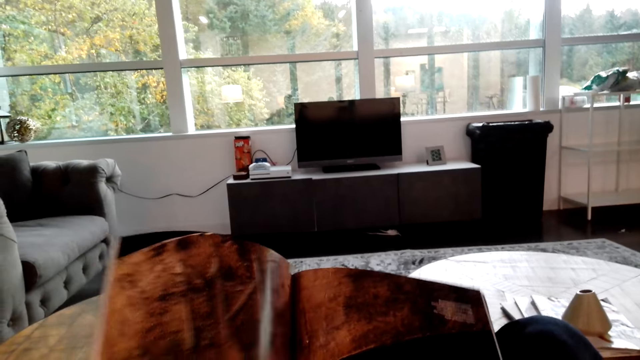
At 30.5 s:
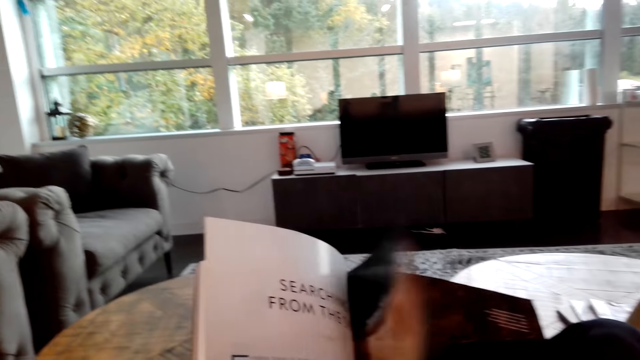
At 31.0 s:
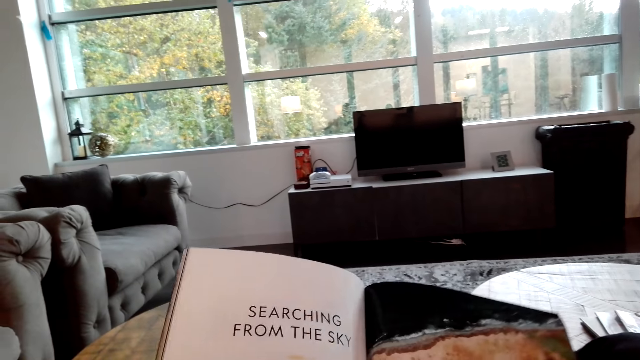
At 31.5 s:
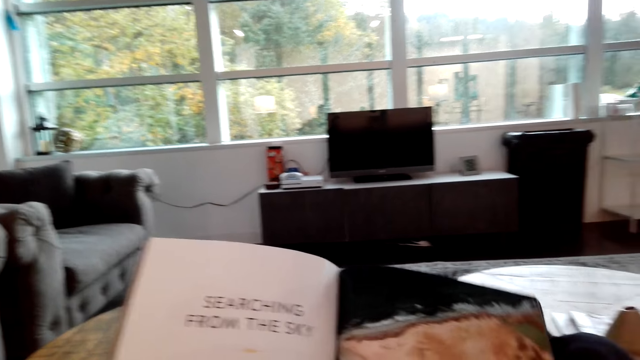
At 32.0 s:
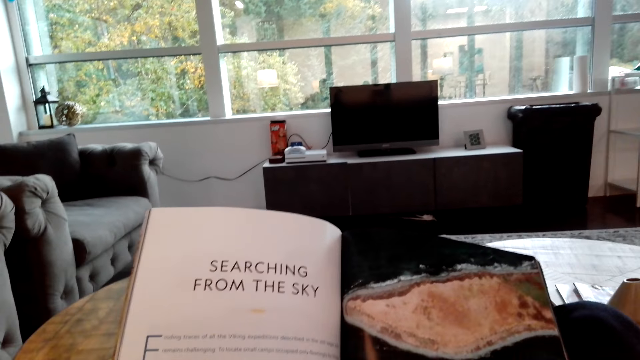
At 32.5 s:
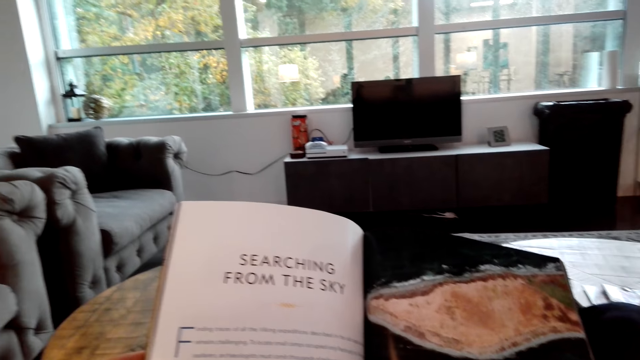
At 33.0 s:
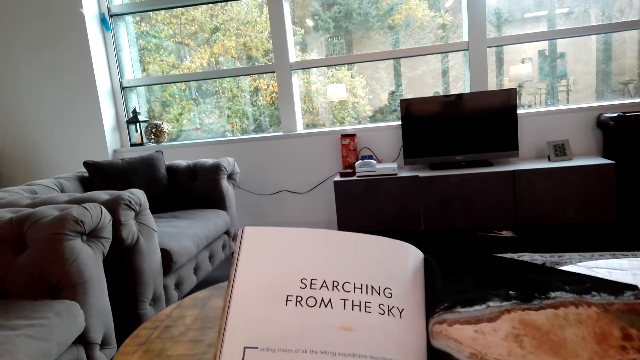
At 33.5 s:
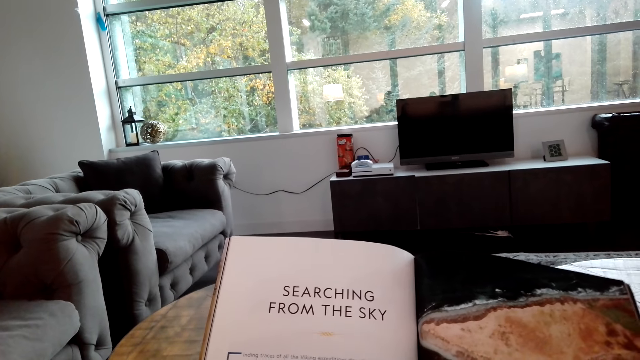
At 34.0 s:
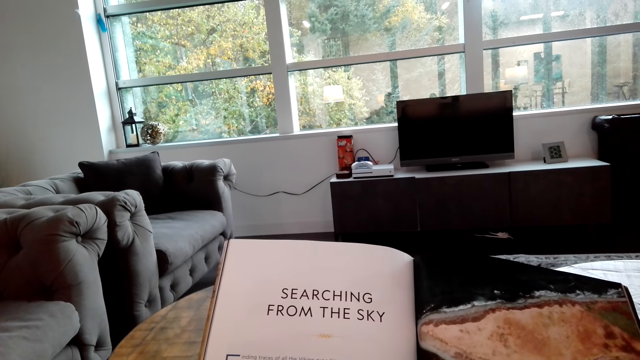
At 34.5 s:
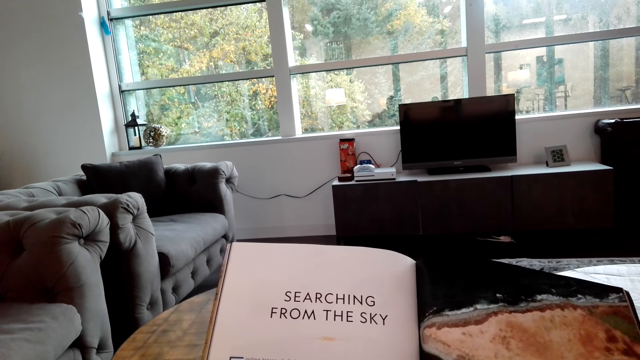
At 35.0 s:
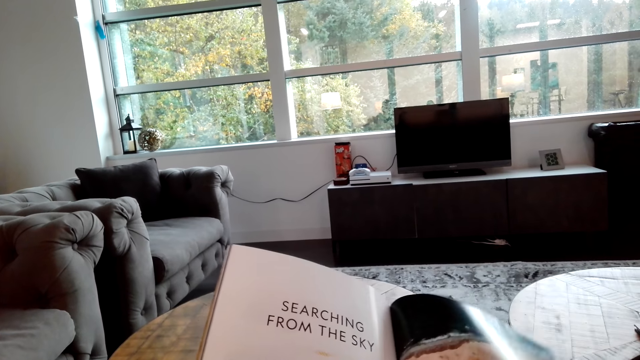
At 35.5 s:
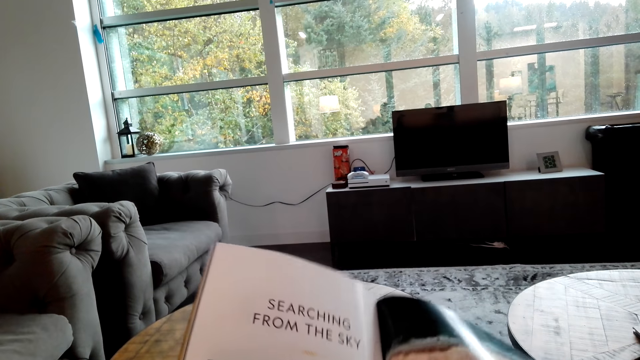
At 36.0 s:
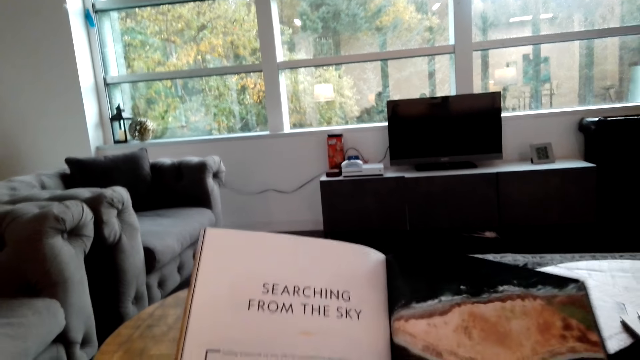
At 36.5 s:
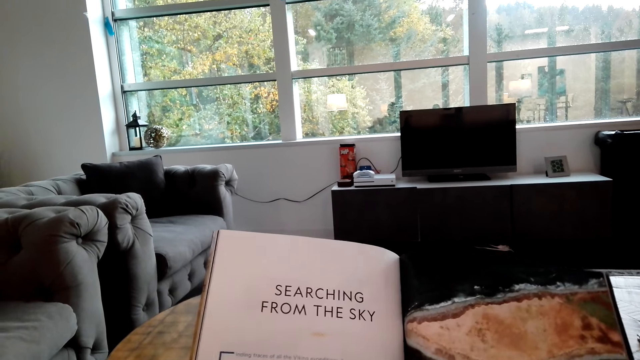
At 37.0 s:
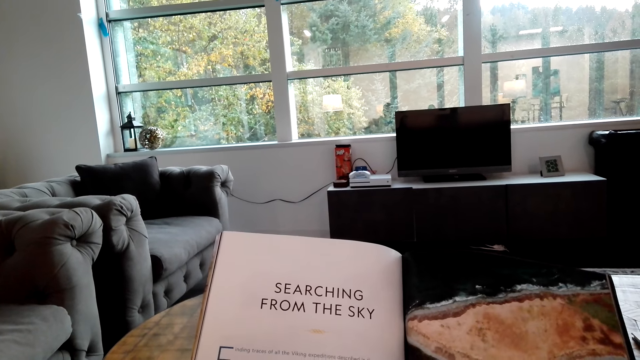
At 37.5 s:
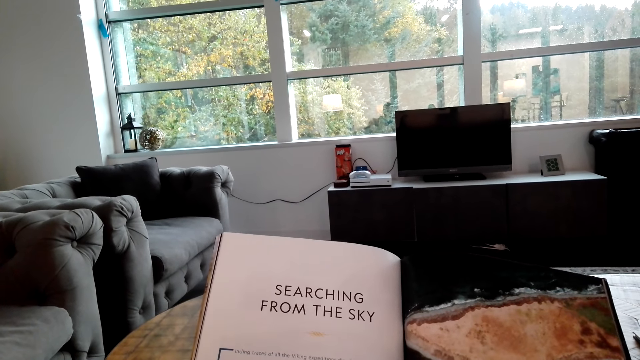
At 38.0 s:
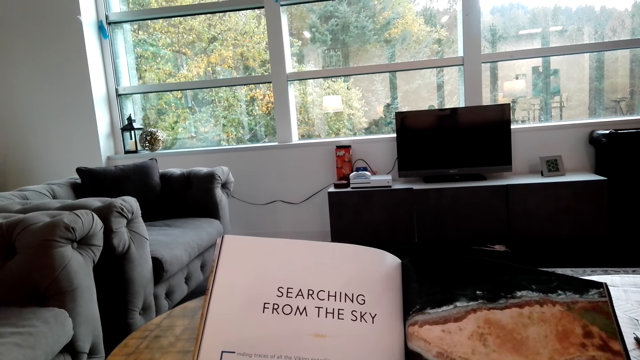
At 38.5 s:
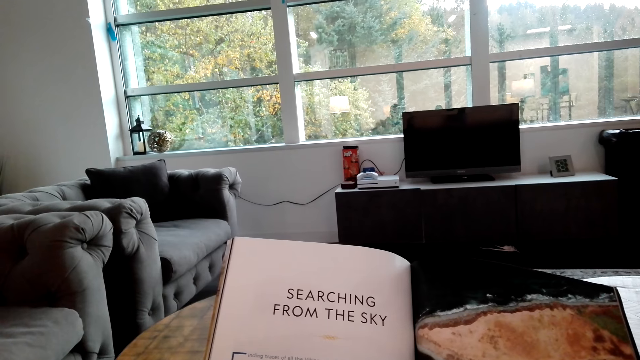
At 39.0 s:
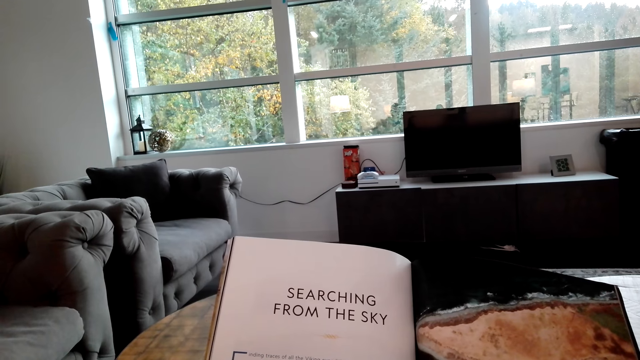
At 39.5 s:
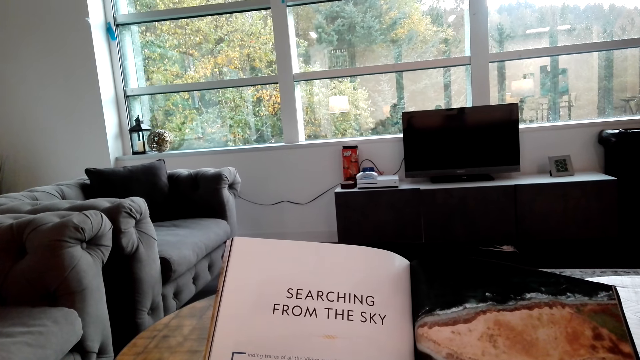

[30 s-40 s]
The camera wearer reads the magazine.

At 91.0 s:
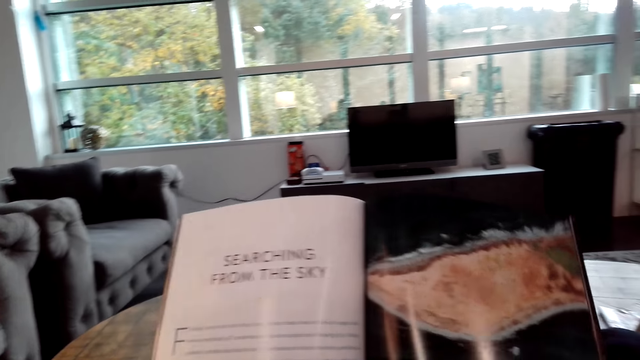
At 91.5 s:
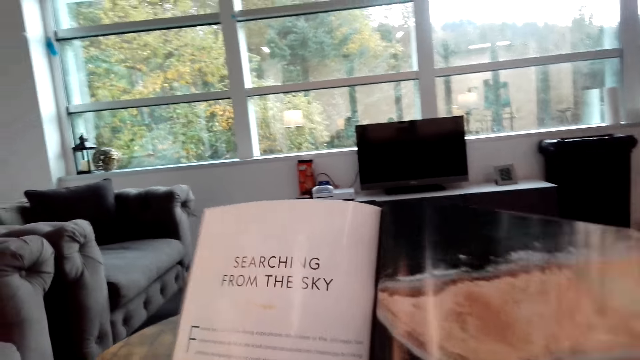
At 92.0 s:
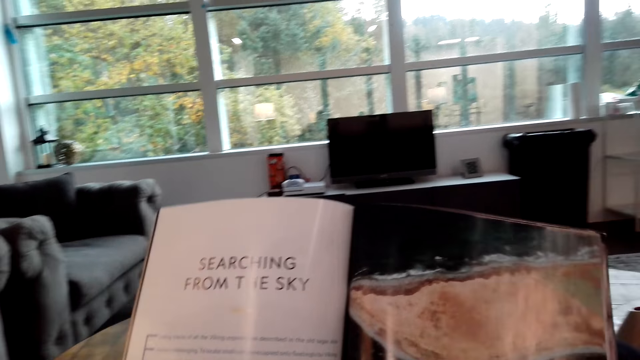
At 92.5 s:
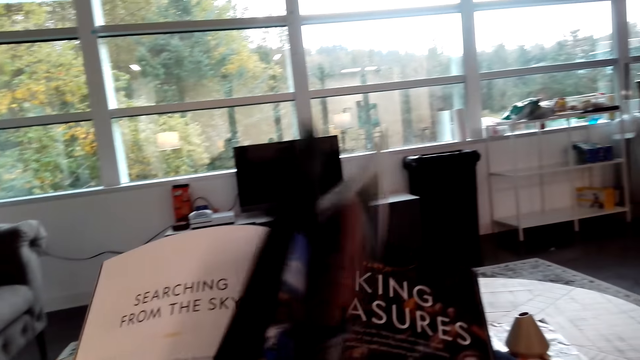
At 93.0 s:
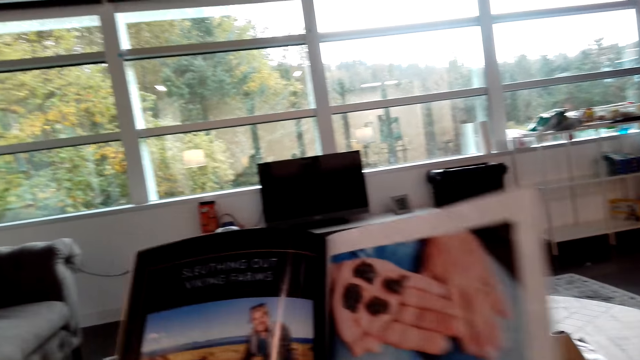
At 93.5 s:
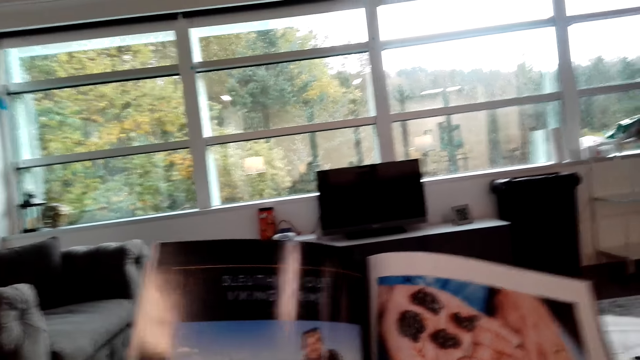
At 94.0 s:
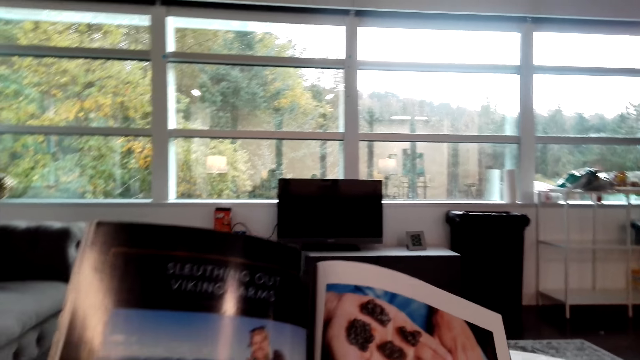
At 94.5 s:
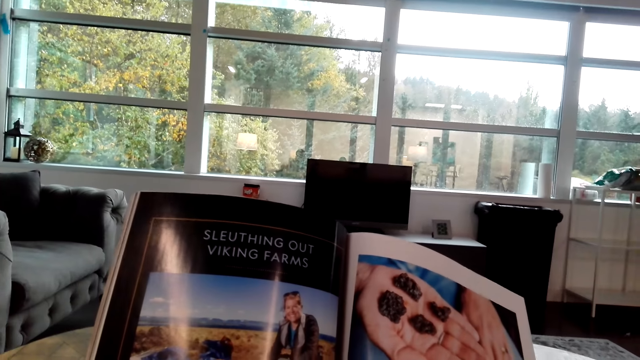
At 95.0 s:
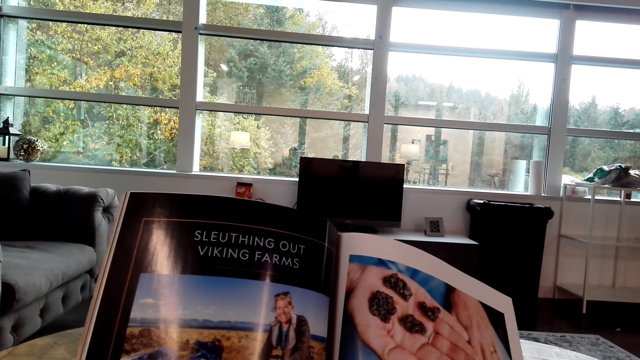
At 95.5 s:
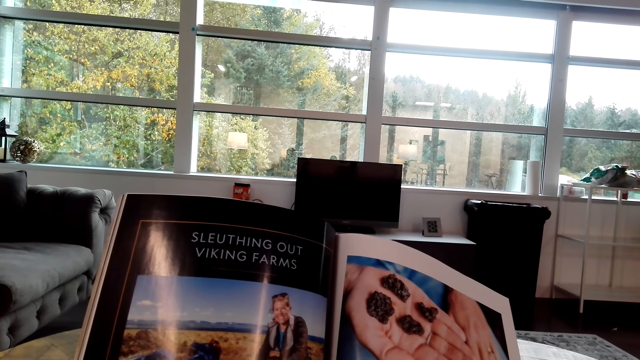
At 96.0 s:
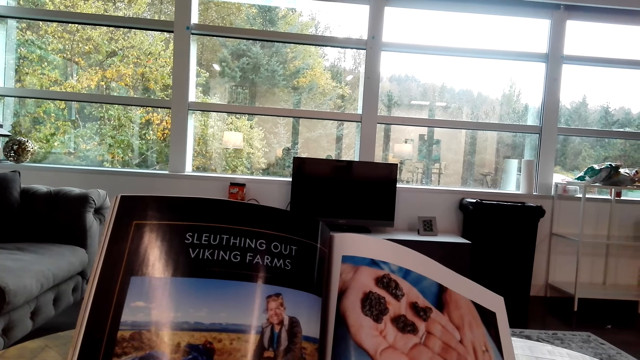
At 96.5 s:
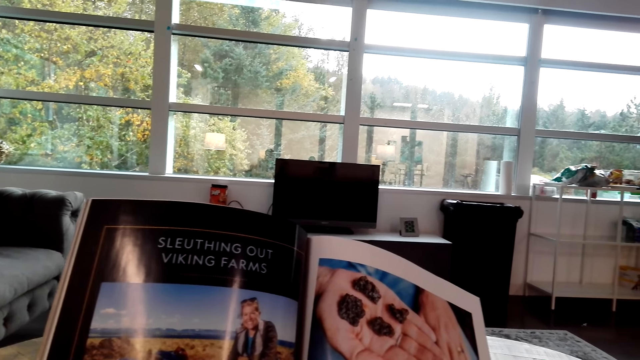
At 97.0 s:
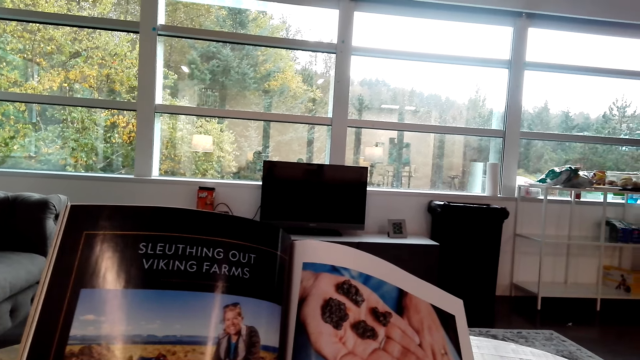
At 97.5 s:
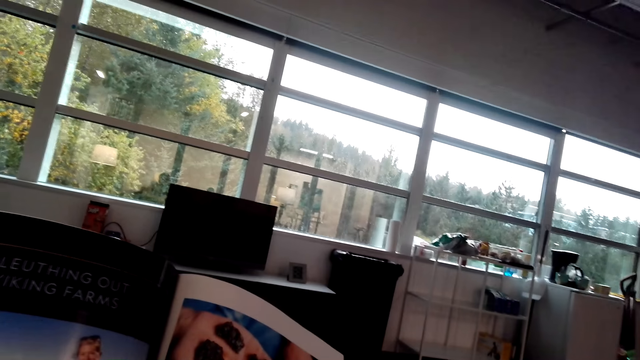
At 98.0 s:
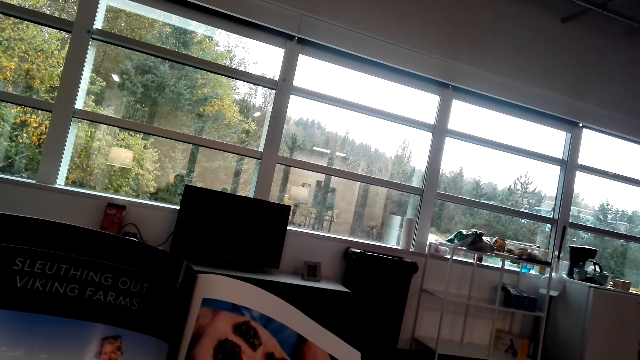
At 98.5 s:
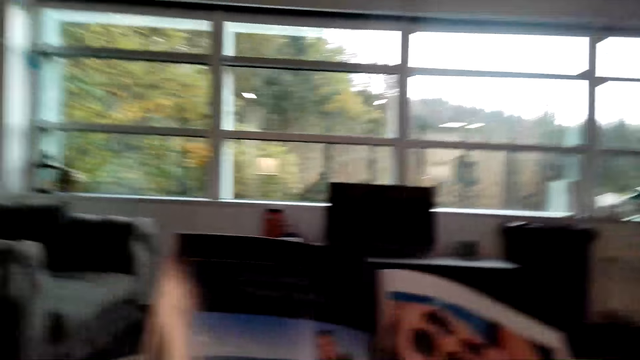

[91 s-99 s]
The camera wearer opens the page of the magazine and reads the magazine.
